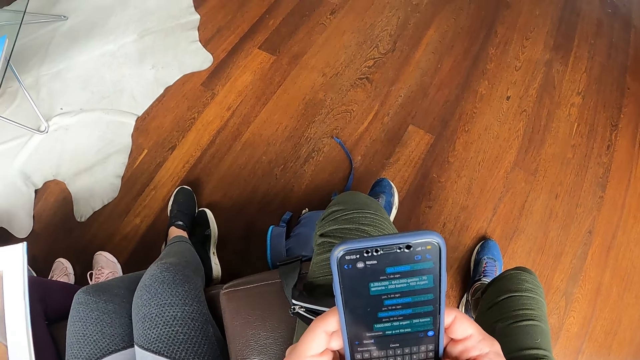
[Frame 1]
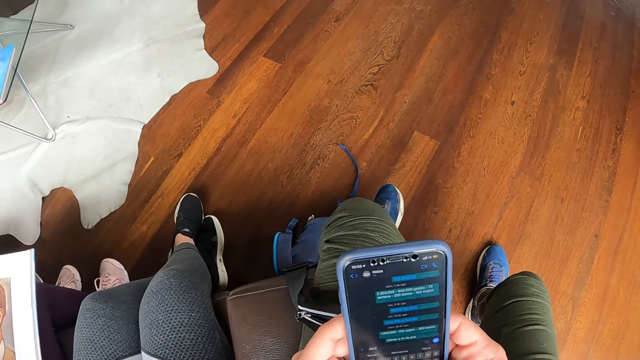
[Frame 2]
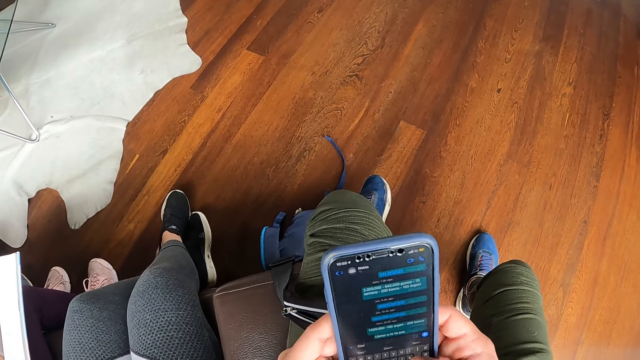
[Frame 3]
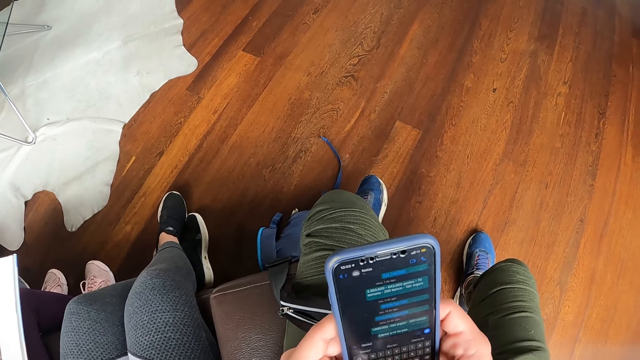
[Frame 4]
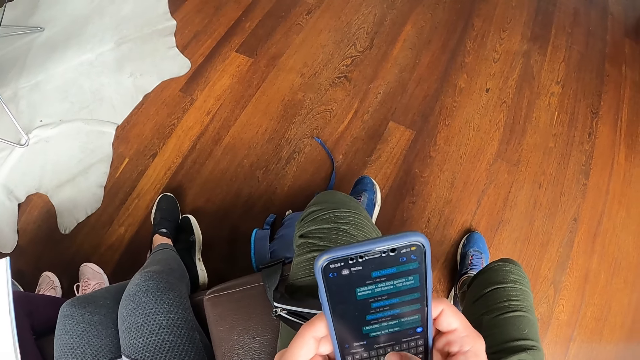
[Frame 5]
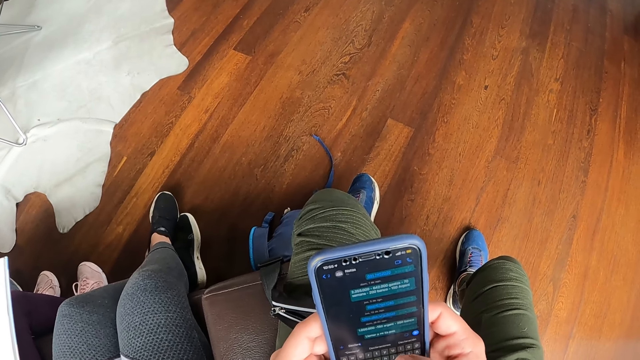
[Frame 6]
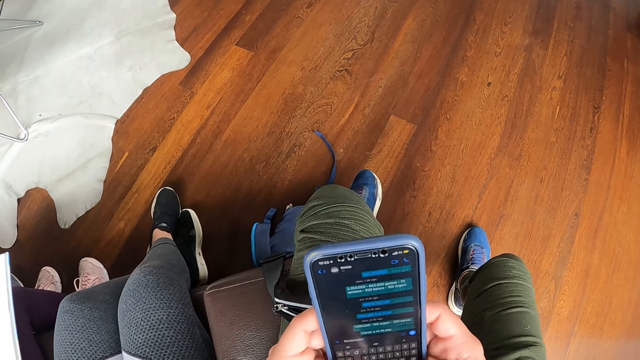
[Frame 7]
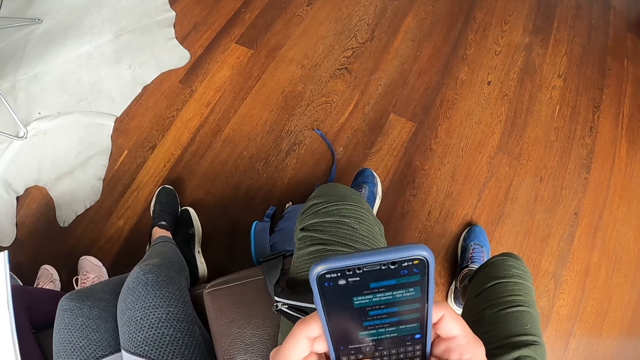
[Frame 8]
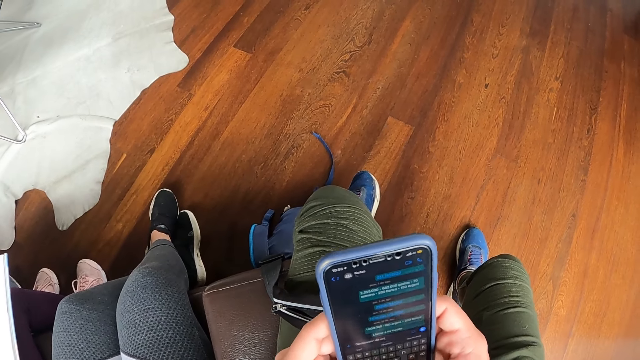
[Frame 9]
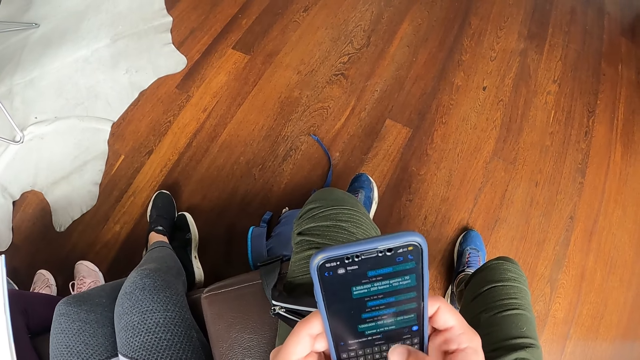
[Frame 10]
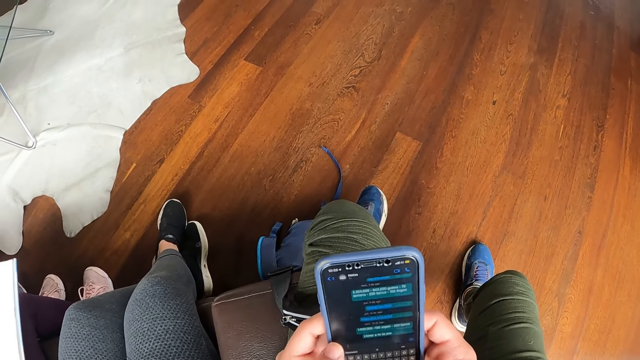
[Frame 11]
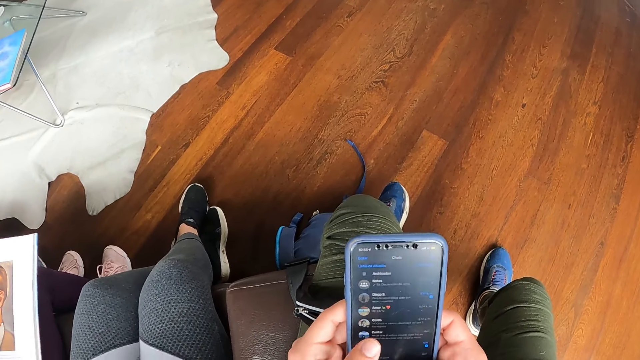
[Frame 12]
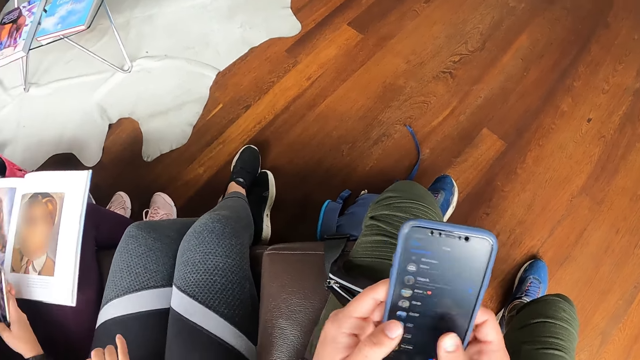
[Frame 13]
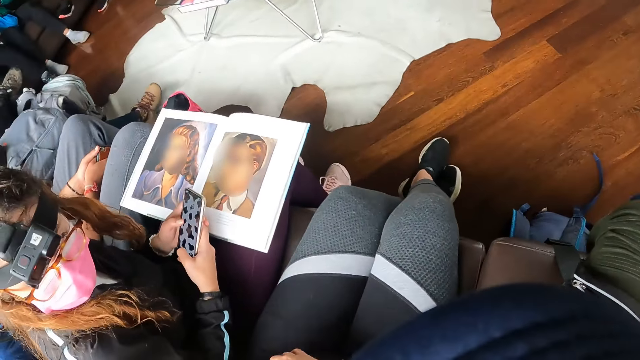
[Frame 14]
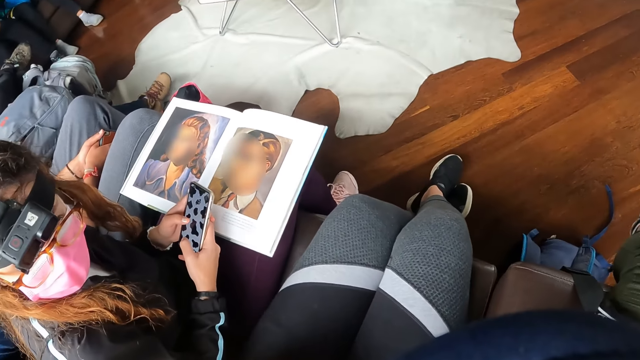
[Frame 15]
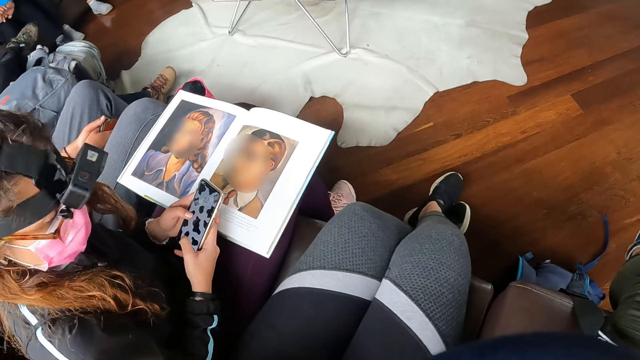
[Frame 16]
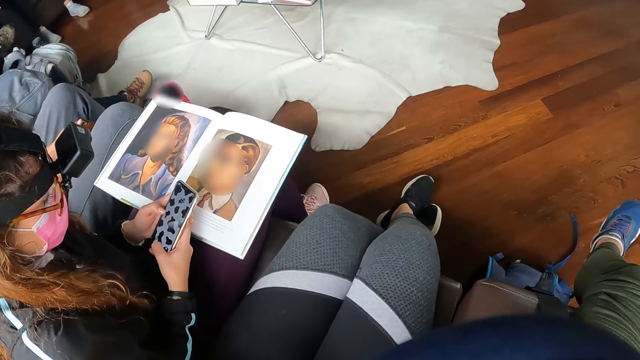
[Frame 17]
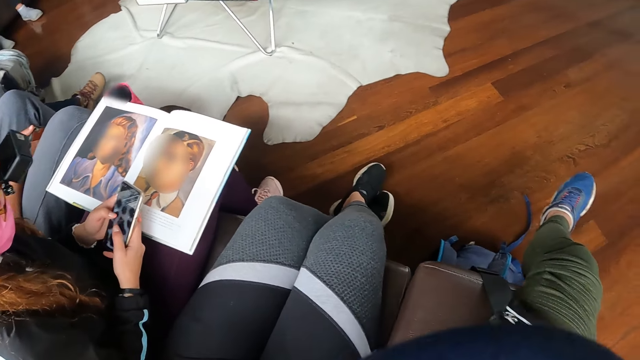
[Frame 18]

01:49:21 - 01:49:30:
The first woman holds a mobile phone in both hands. The camera wearer stares around the room. The first woman interacts with the other woman.

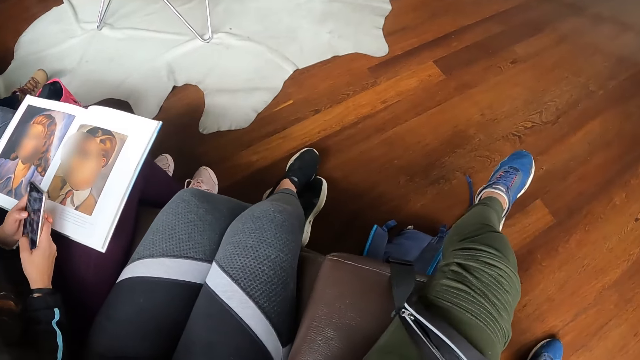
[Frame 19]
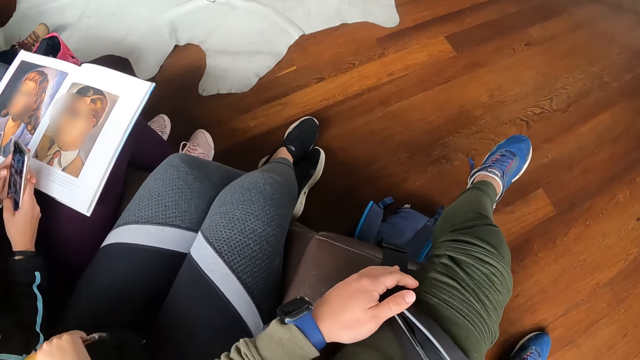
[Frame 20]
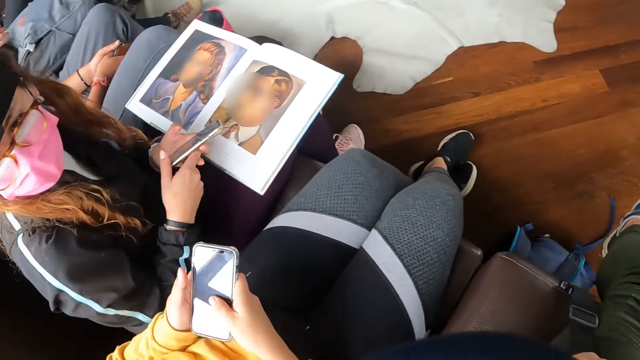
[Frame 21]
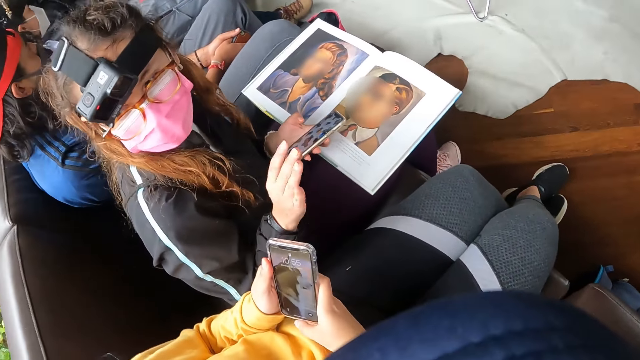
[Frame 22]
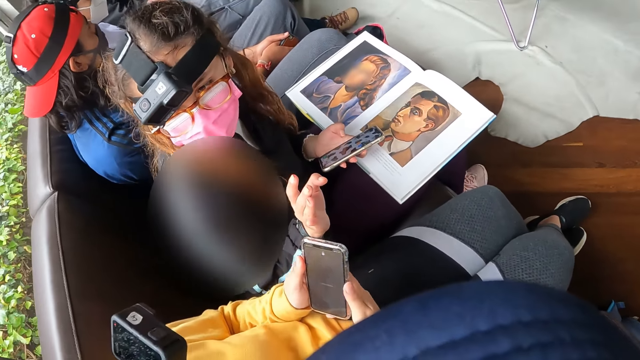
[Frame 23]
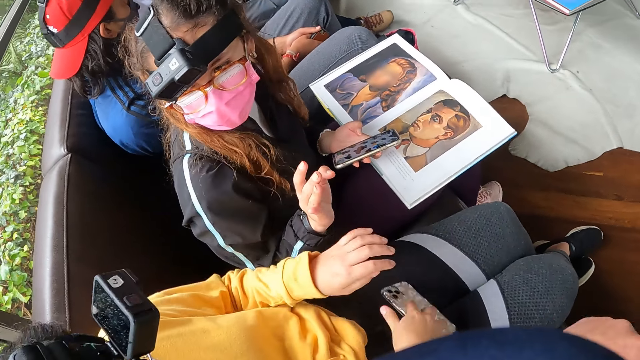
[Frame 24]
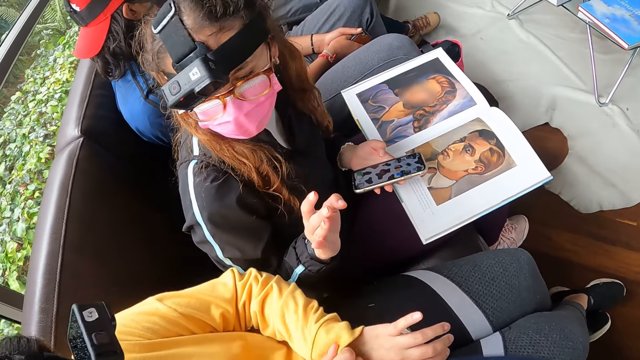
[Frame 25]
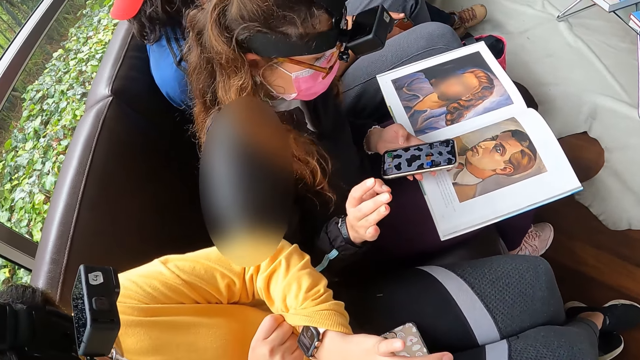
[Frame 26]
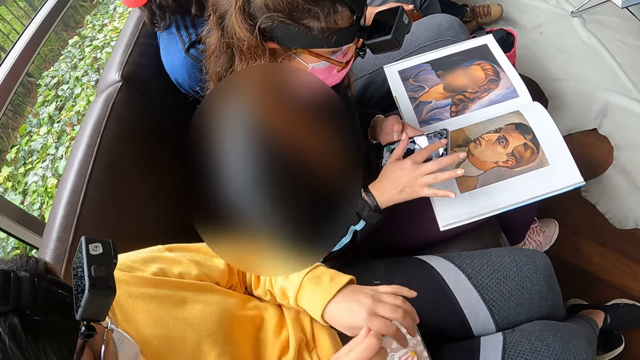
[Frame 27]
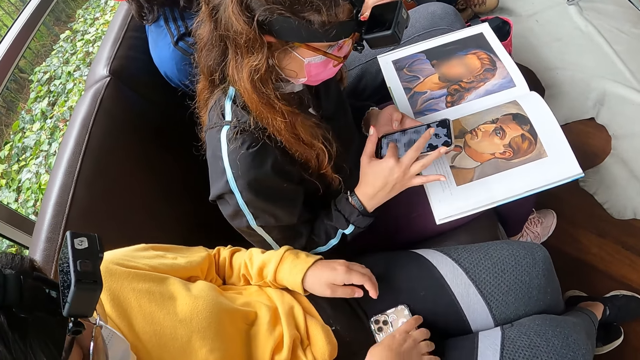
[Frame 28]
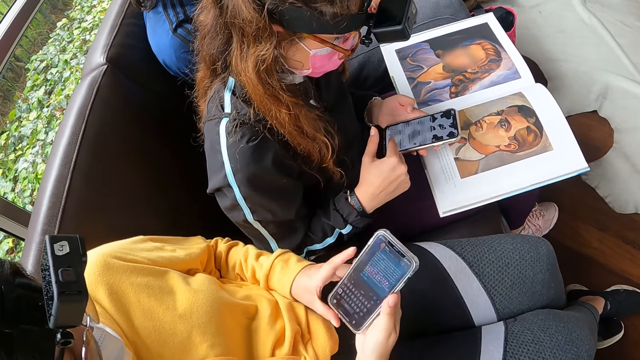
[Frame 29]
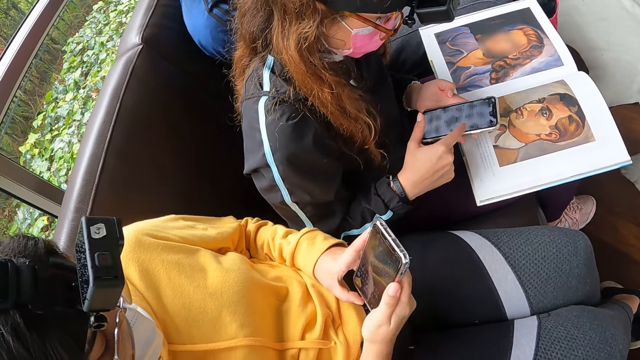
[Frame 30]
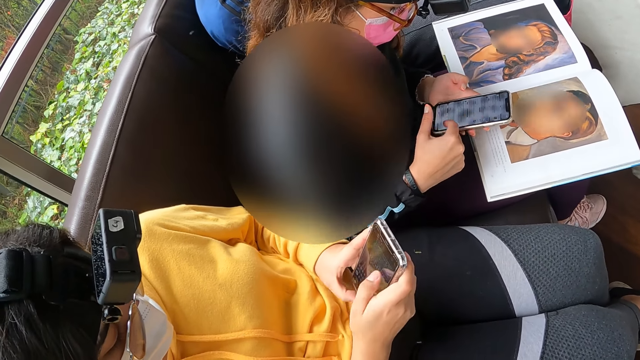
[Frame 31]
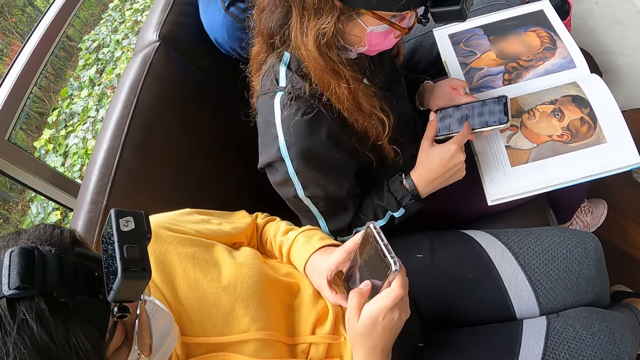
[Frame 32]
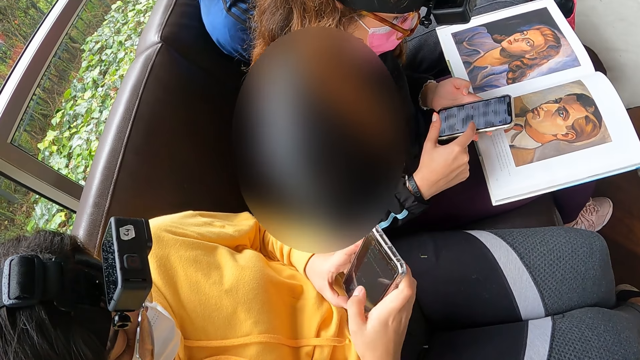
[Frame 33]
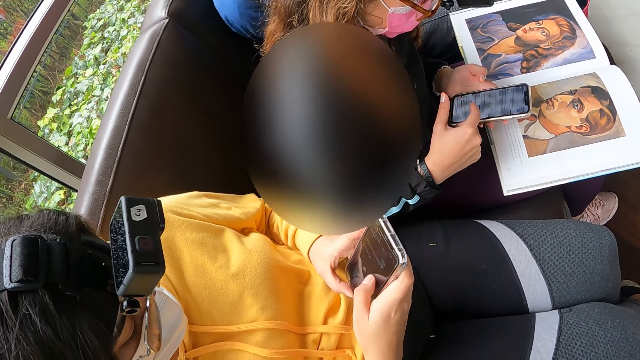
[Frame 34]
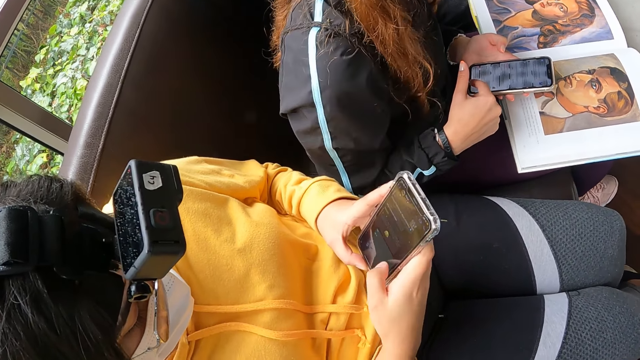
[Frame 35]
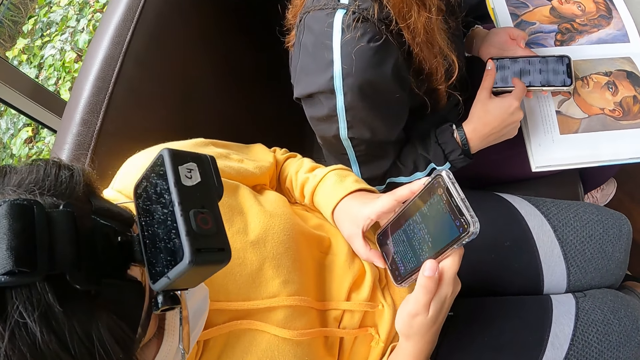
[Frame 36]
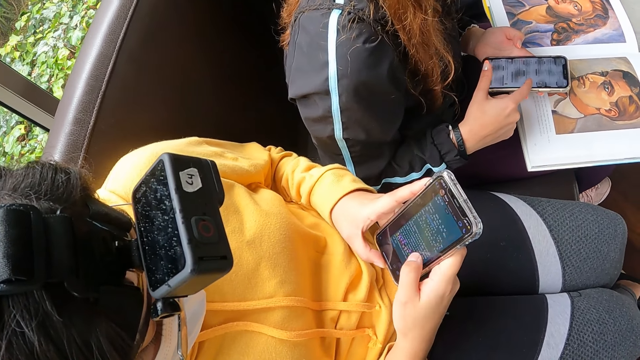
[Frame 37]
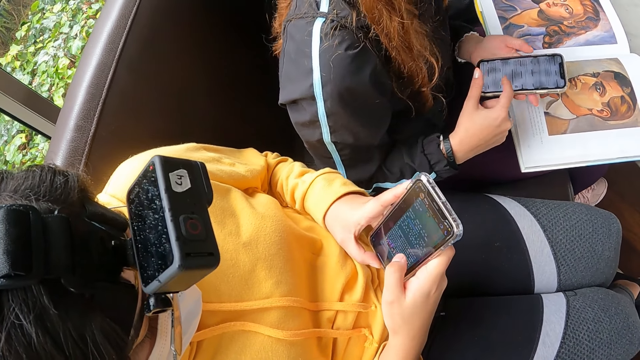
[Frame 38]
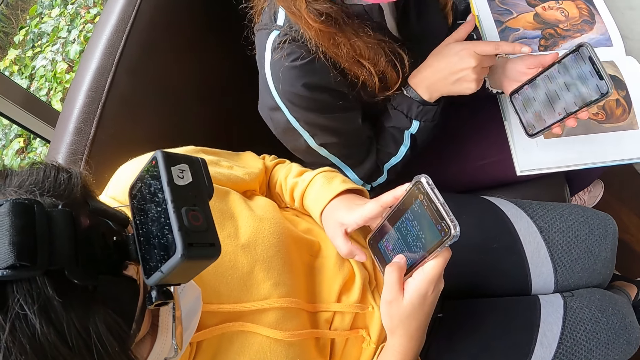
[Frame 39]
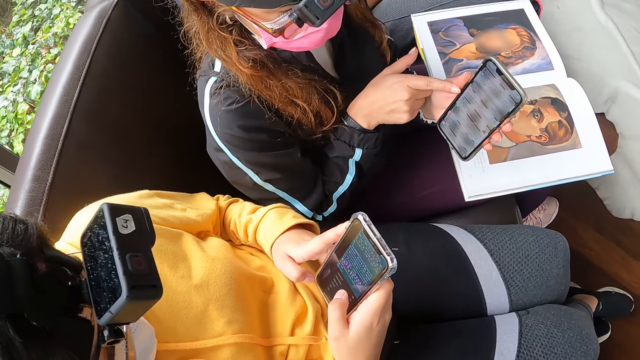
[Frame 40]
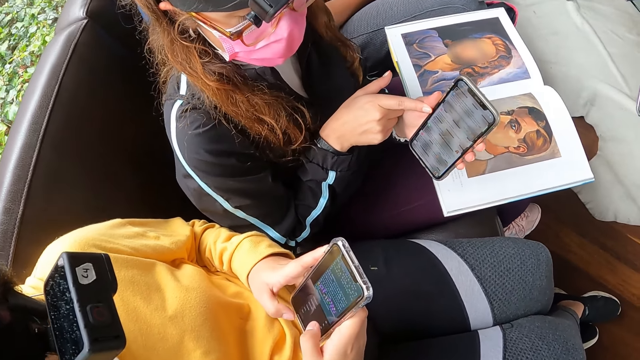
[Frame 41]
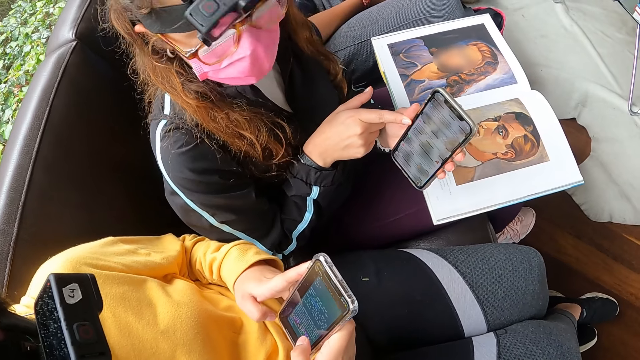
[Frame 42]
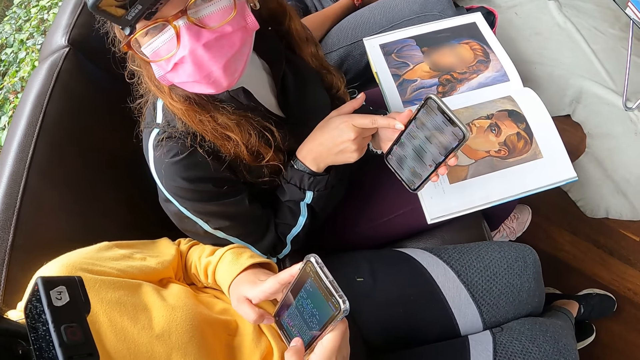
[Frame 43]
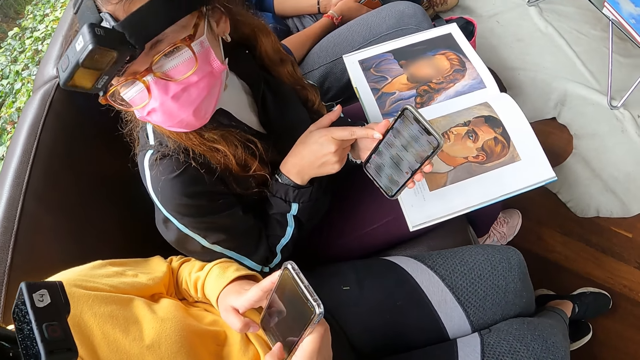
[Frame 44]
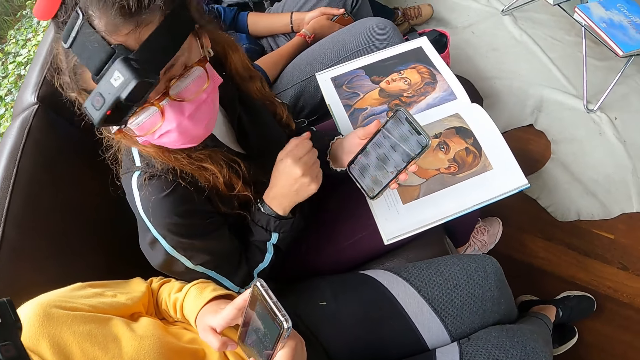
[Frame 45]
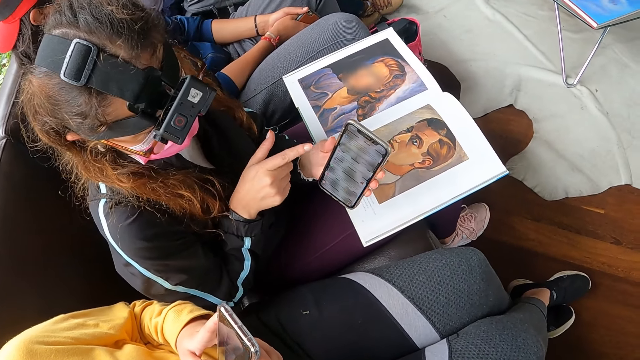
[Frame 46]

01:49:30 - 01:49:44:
The camera wearer adjusts the bag on her left leg with her left hand. A woman operates a mobile phone with both hands. Another woman interacts with the first woman. The first woman drops the mobile phone on her lap with her right hand. She pulls her left sleeve with her right hand. The other woman operates the mobile phone with both hands. The first woman picks up the mobile phone from her lap with her right hand. She operates the mobile phone with both hands. The other woman interacts with the first woman.
